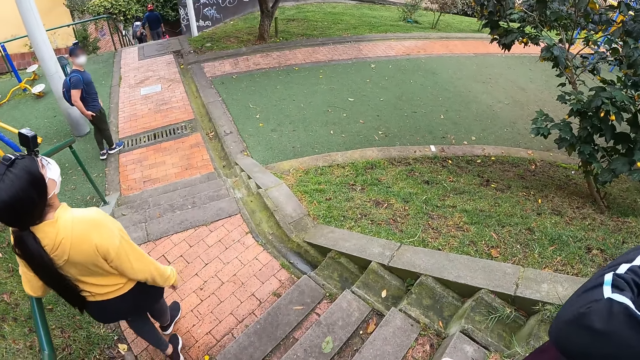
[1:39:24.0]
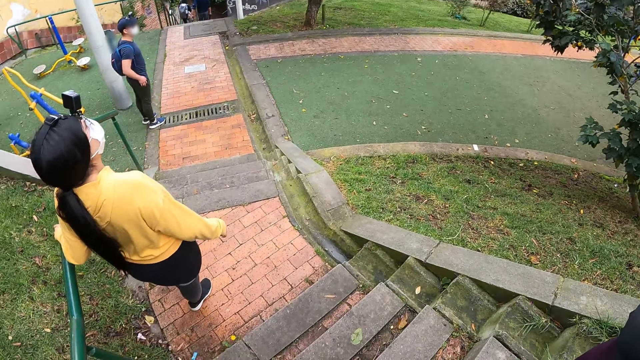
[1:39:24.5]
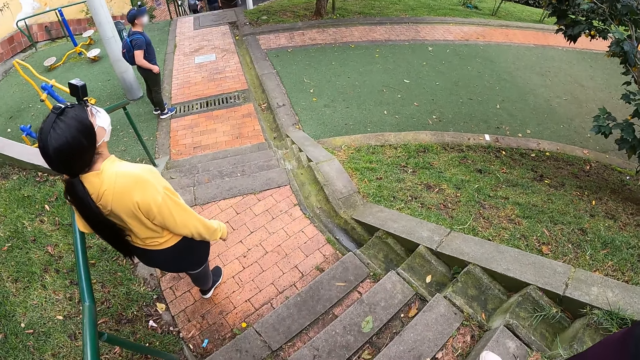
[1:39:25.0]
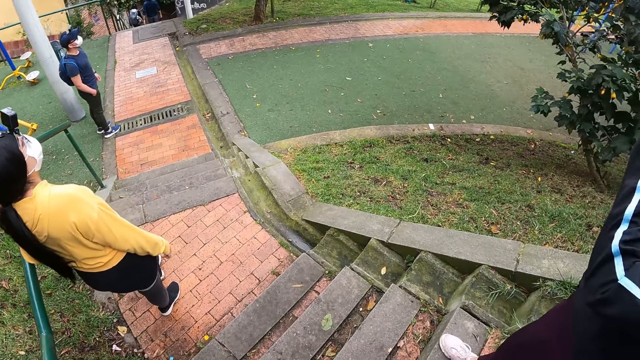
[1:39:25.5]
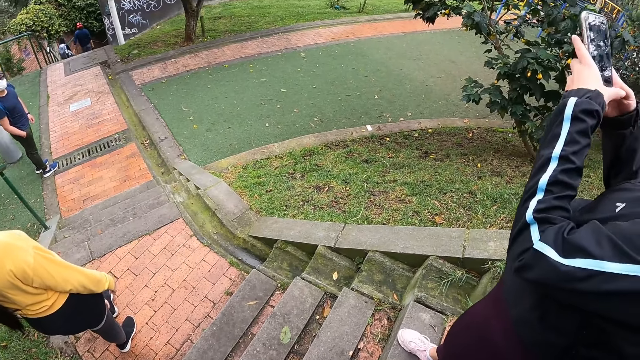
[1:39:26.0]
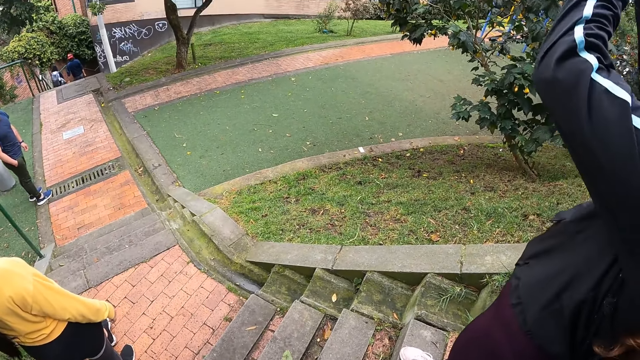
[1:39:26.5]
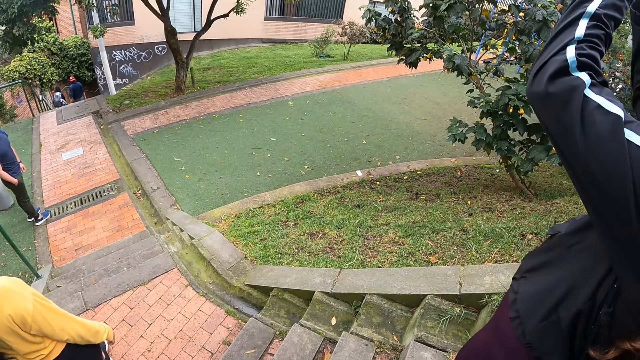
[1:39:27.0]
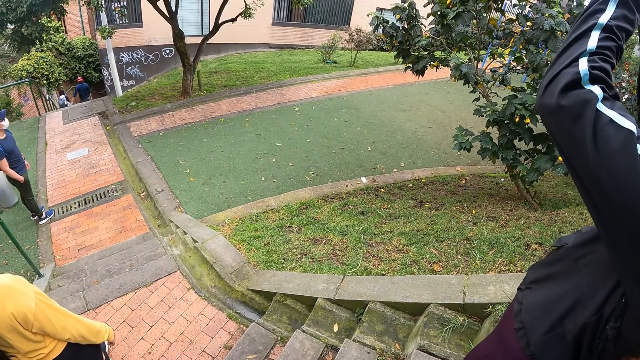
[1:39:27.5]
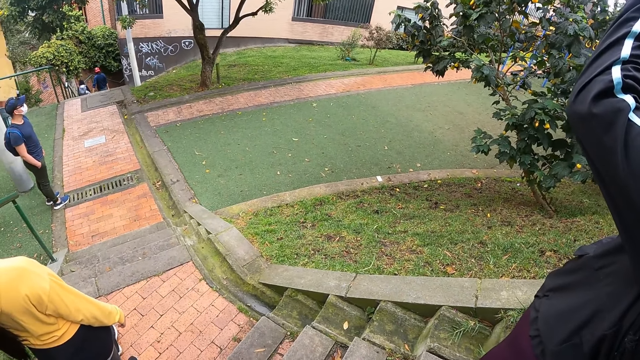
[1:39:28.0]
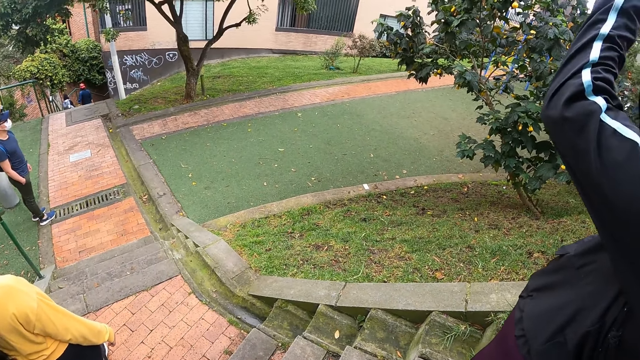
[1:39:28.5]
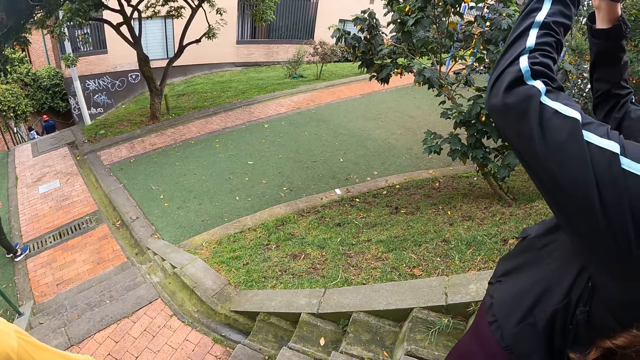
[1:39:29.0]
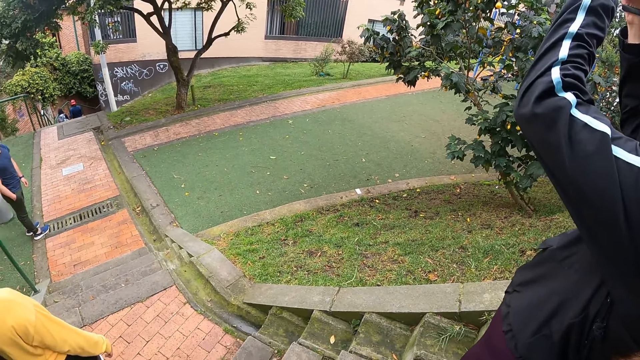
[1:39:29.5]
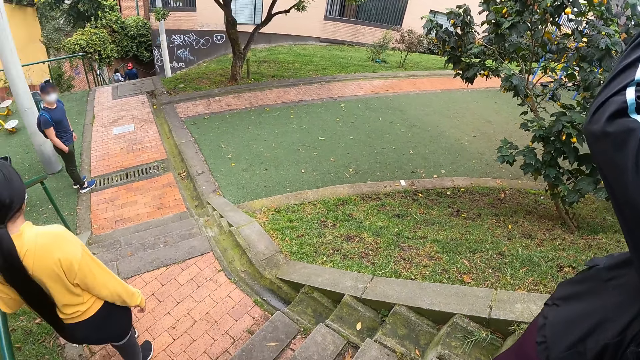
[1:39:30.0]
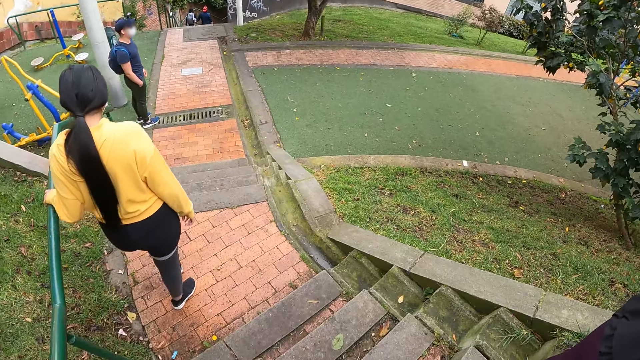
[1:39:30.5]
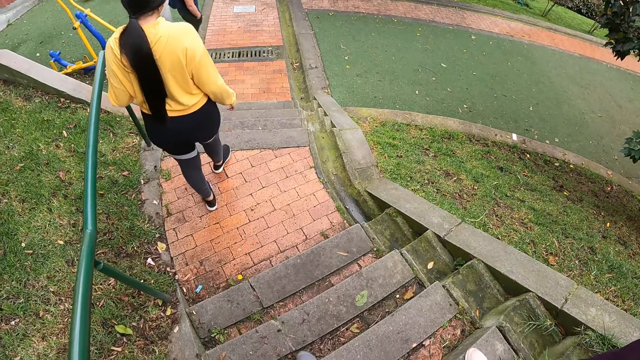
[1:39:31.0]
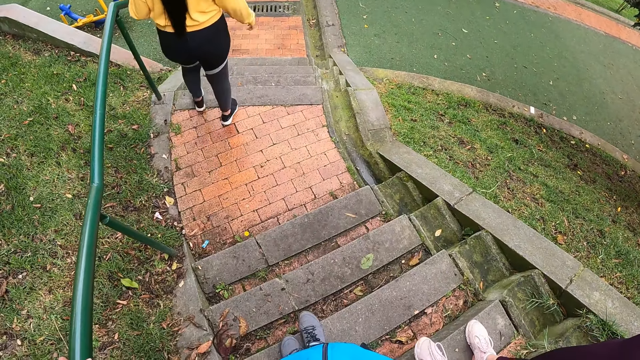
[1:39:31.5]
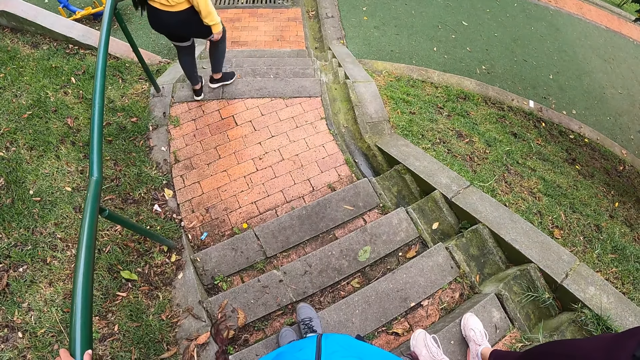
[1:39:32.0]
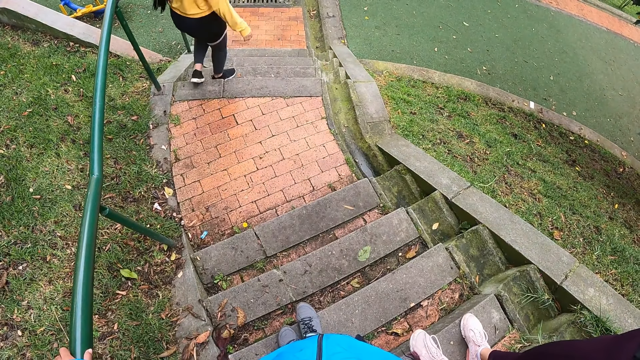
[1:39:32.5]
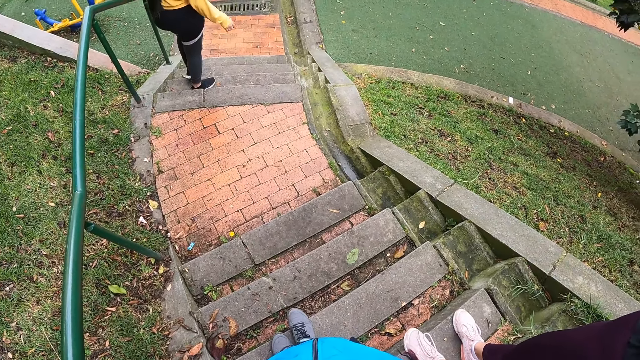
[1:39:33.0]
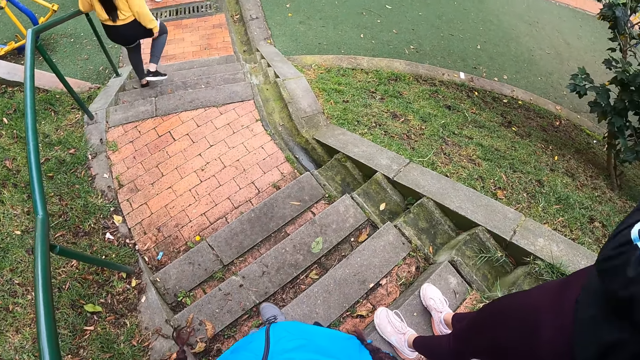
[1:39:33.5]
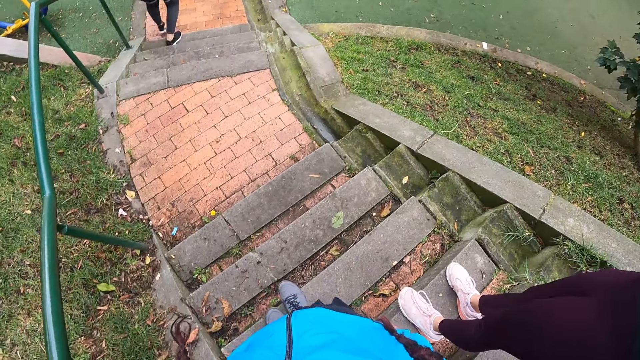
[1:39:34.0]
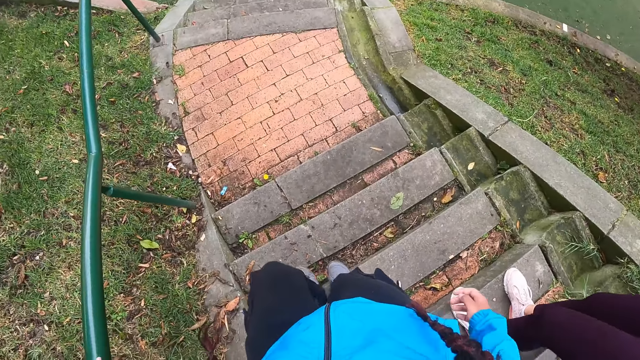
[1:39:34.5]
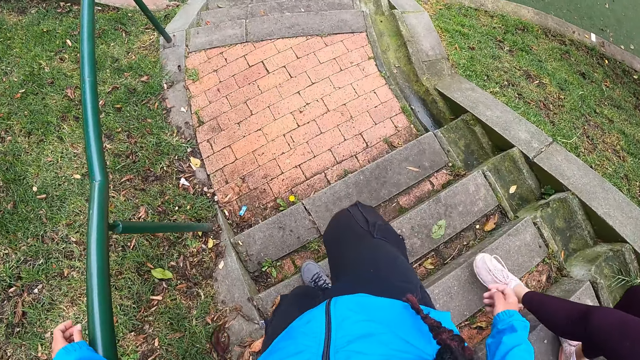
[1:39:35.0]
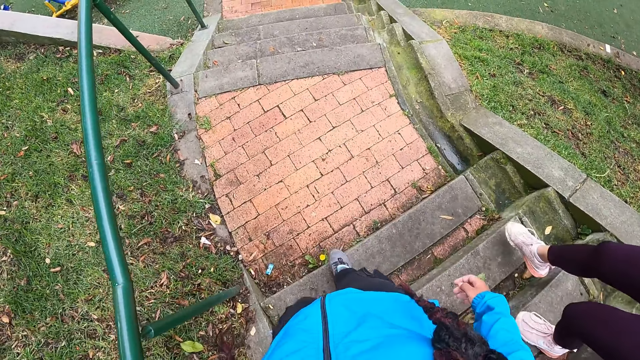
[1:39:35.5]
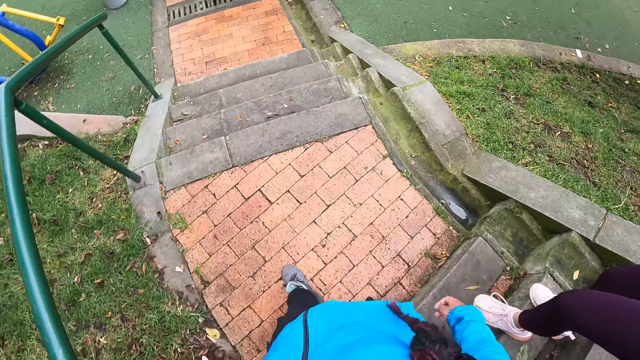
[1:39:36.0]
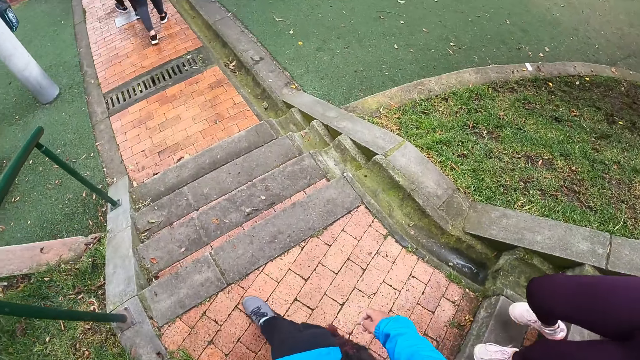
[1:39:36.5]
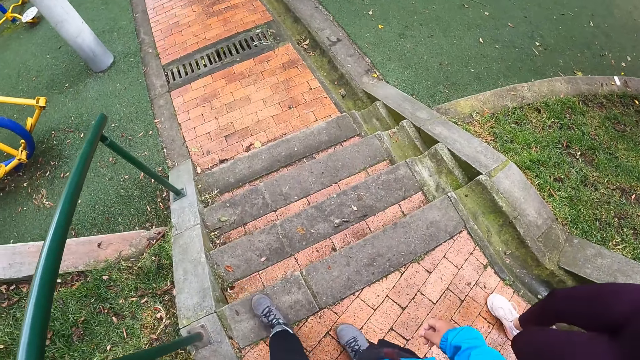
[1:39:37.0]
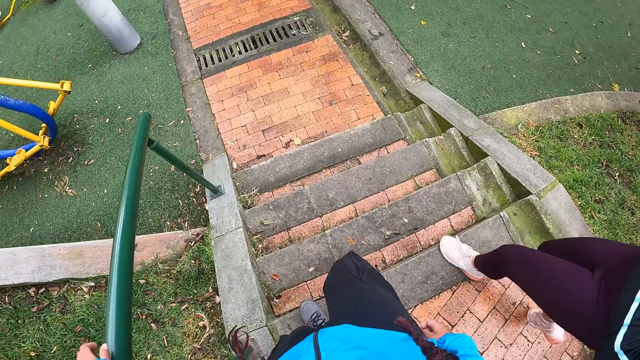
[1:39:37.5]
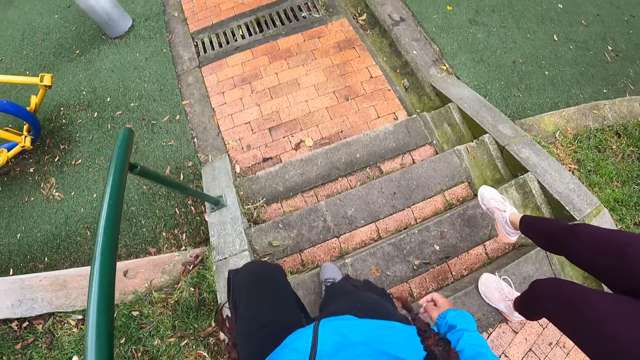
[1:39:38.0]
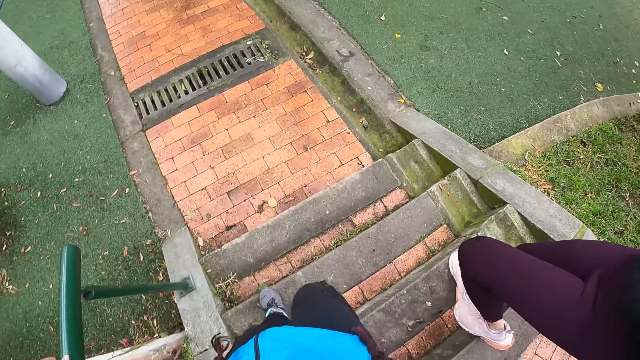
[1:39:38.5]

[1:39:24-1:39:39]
The camera wearer and a man, a woman and another woman stop for a while. The first woman snaps pictures with a phone in her hands. The camera wearer, the man, the first woman and the other woman walk down the set of steps.

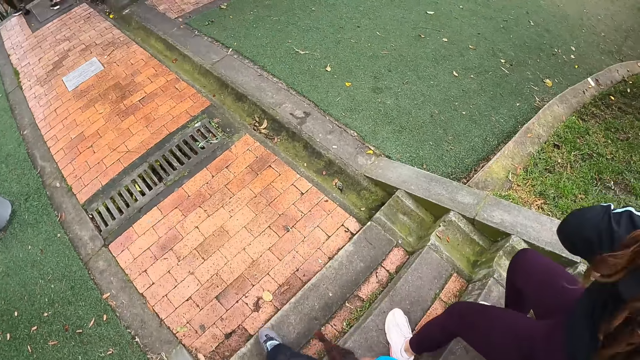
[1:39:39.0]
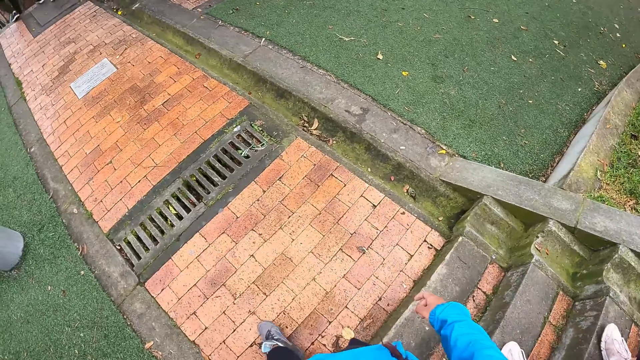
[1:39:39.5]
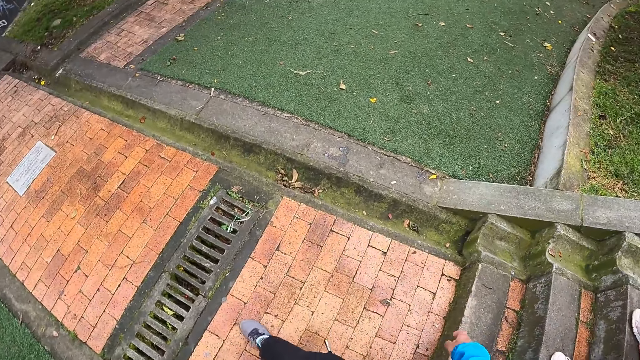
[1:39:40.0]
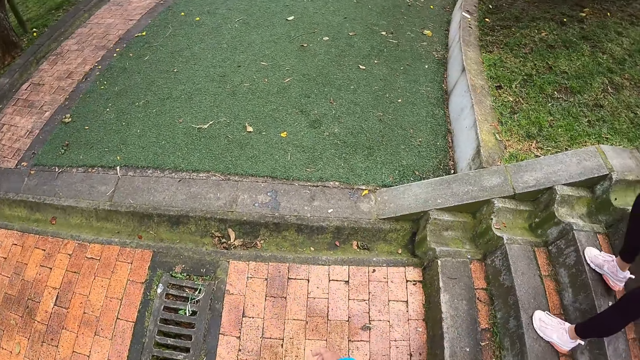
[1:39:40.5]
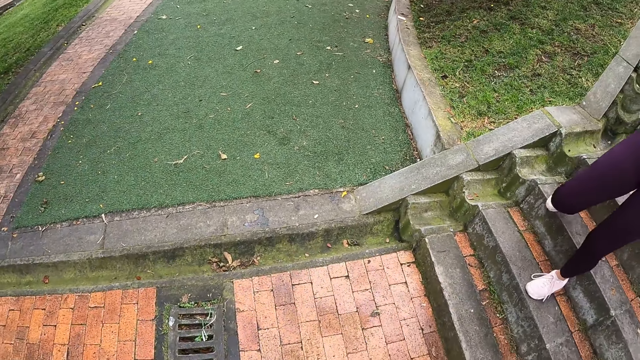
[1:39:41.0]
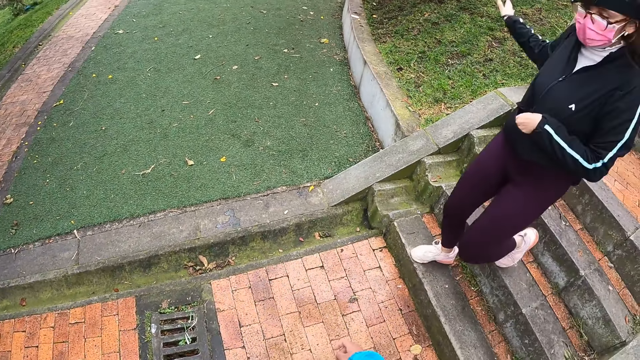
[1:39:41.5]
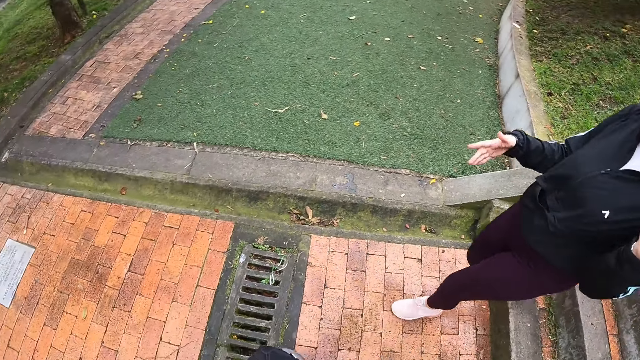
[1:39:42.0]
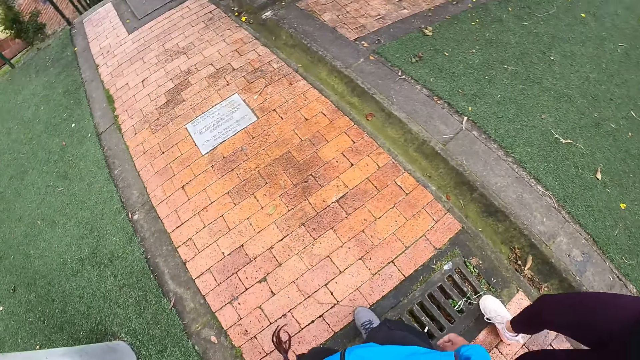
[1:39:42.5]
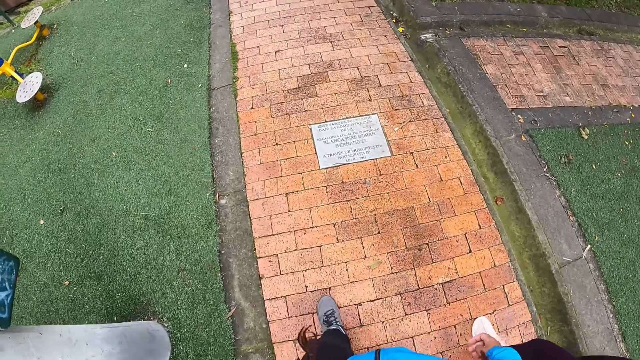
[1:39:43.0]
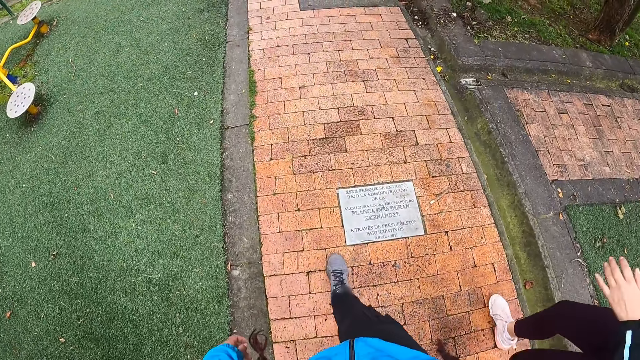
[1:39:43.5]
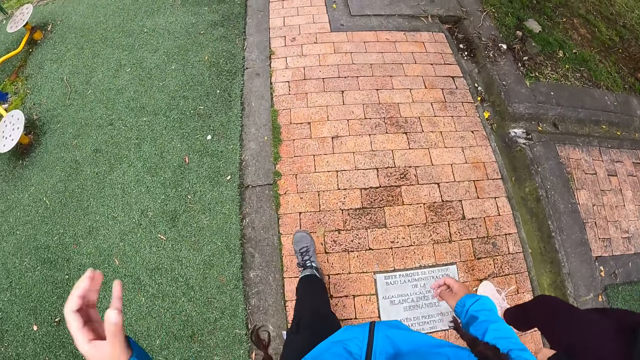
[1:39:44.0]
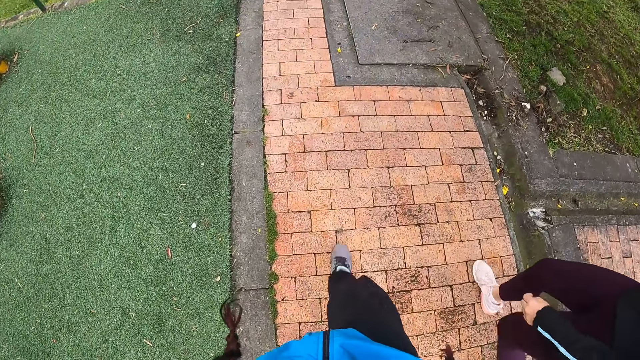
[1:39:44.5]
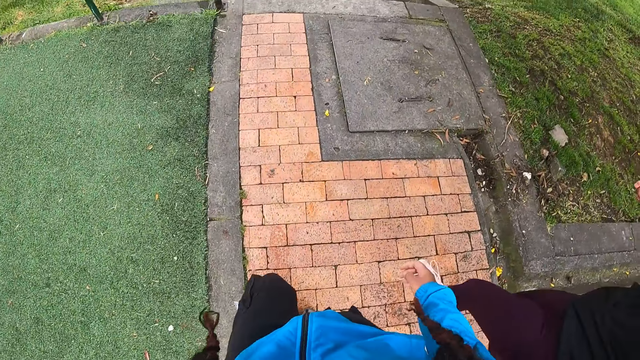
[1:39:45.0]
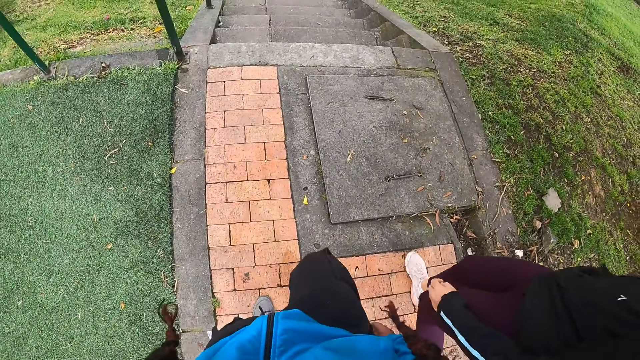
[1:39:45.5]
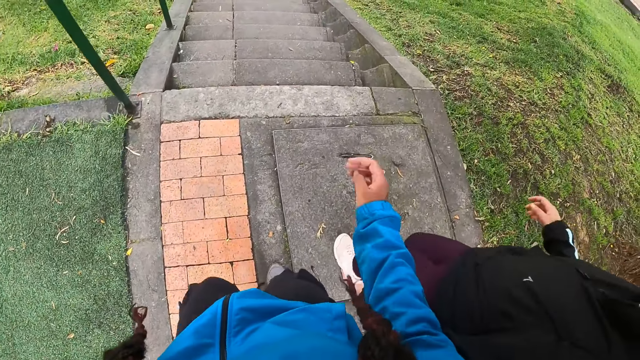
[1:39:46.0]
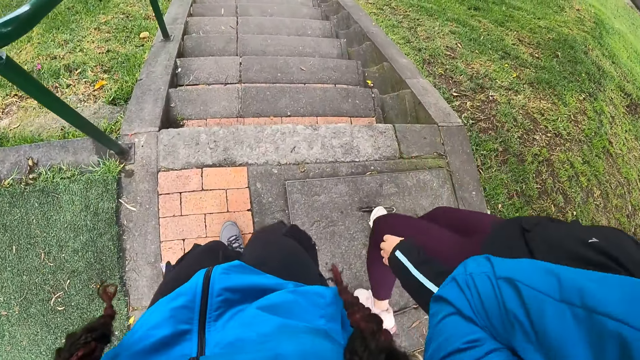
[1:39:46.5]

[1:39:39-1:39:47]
The camera wearer looks around the compound. They walk around the pathway.
